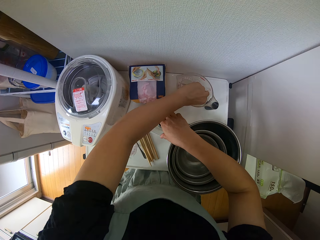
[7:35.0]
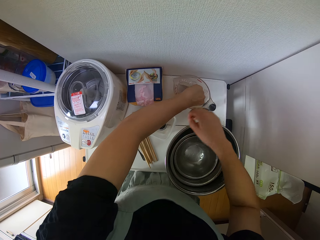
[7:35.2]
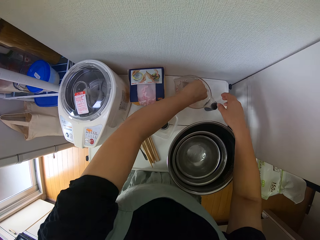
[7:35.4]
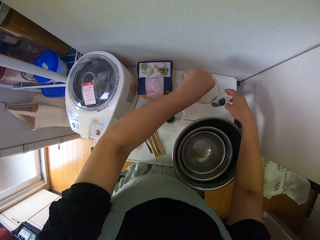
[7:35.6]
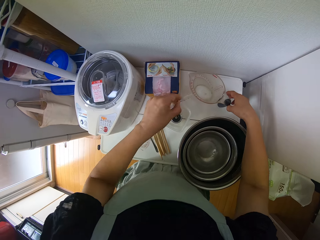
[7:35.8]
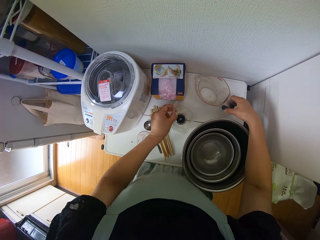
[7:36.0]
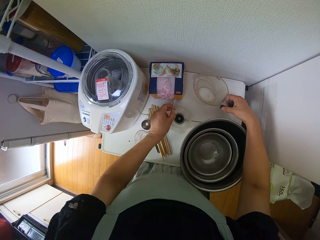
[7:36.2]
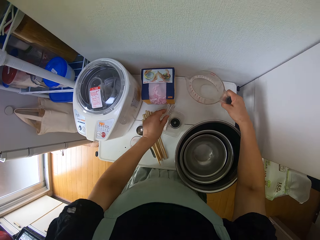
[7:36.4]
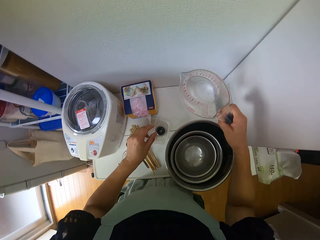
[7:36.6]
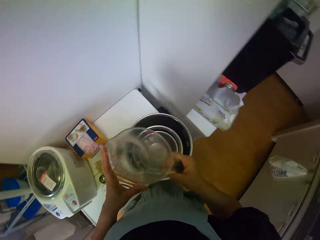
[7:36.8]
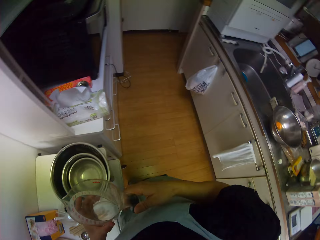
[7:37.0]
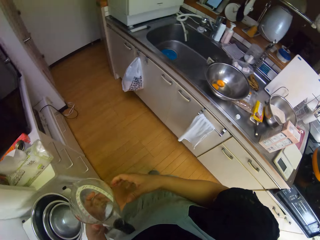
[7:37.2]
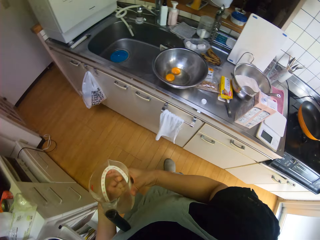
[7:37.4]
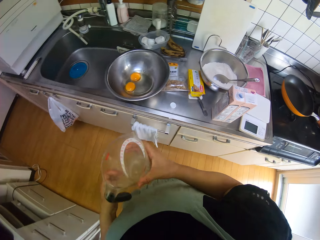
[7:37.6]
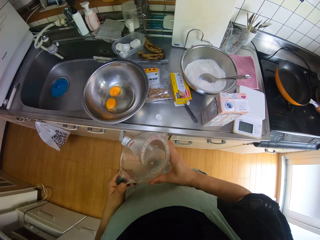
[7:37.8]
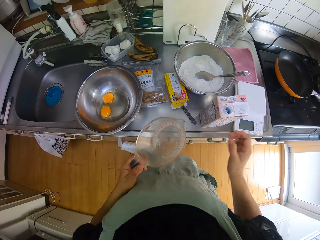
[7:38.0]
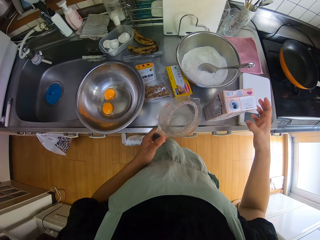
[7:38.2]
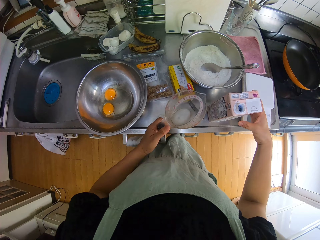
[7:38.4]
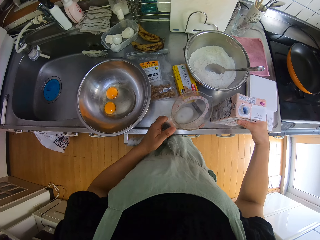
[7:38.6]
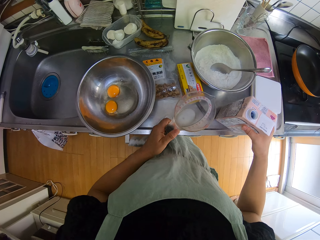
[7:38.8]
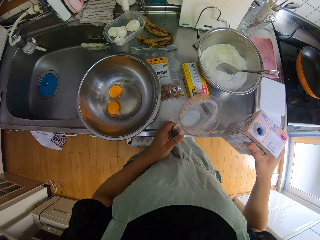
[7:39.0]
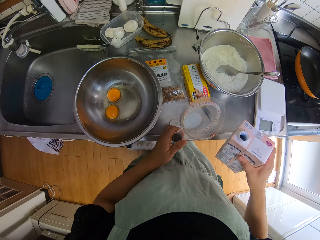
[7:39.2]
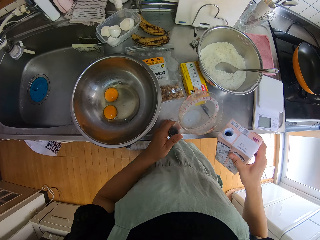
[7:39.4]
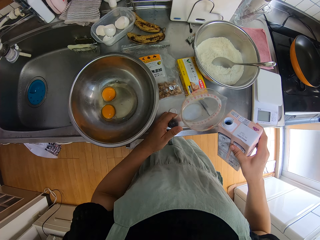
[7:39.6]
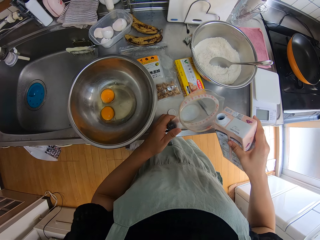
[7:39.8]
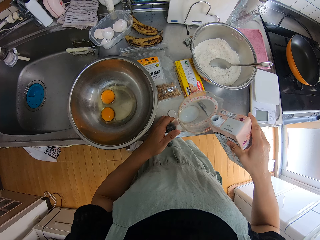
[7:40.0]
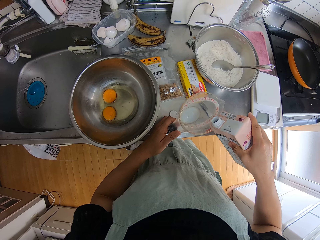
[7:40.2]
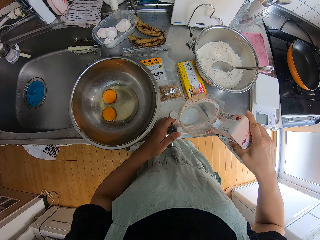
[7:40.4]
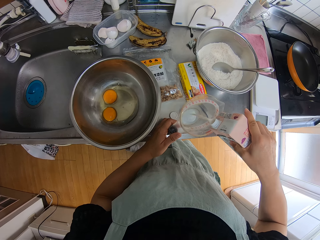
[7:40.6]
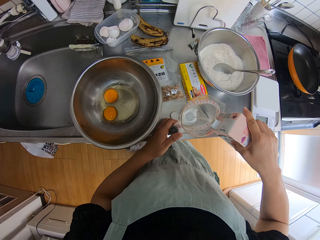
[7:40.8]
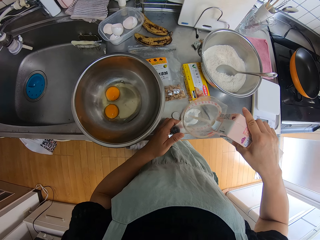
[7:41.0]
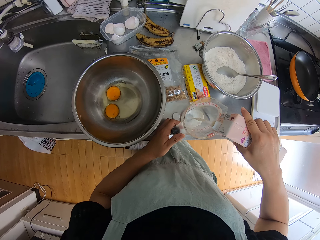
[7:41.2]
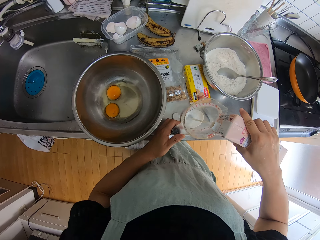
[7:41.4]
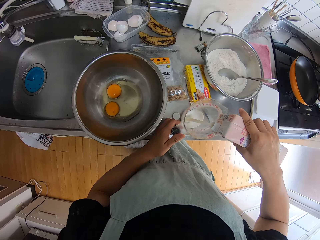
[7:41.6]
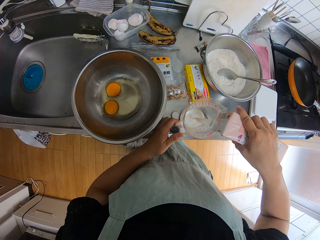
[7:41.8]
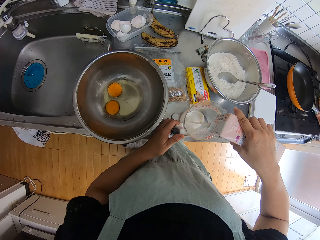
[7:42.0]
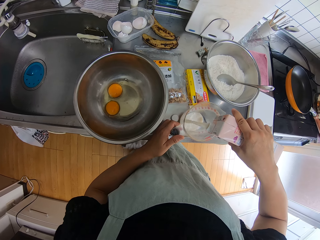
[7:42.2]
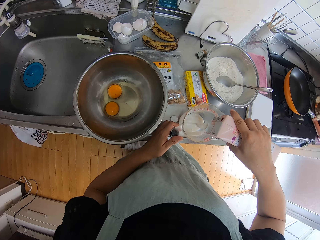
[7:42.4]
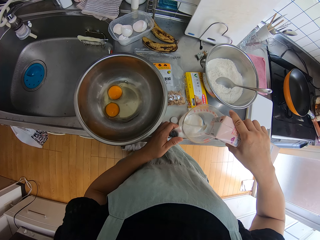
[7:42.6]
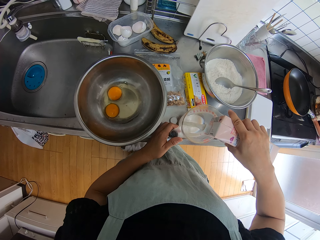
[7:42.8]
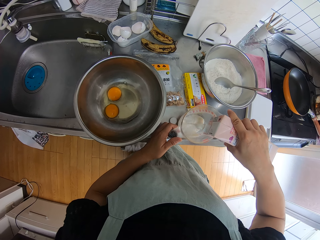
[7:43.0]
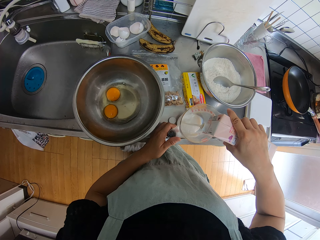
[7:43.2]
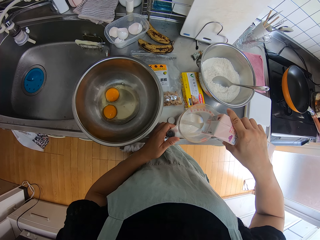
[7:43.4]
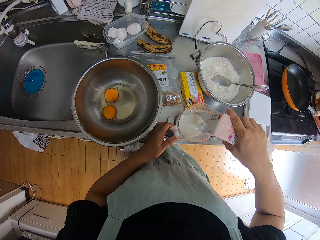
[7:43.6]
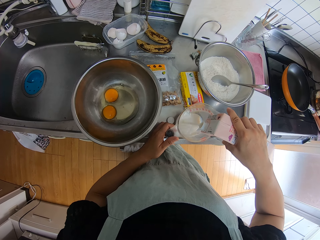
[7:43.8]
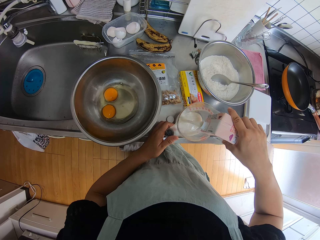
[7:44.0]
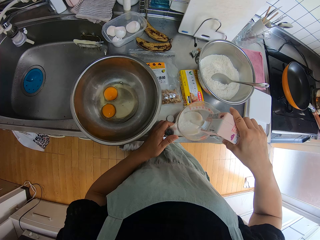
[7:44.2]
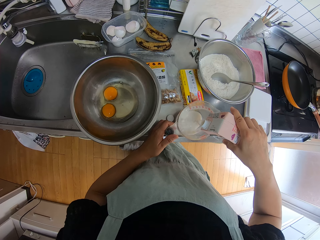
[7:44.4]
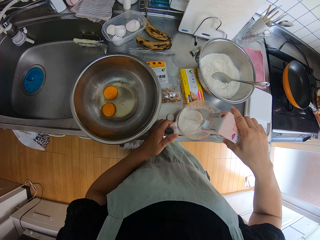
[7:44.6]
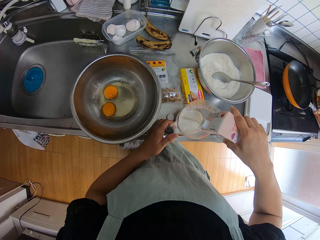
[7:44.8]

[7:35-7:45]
The camera wearer picks up the measuring jug from the table. He places the measuring jug on the sink with his left hand. He picks up the milk on the sink with his right hand. He pours the milk in the measuring jug.

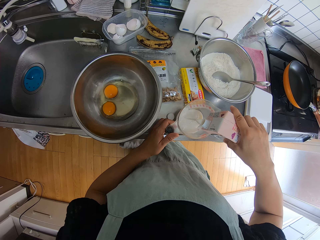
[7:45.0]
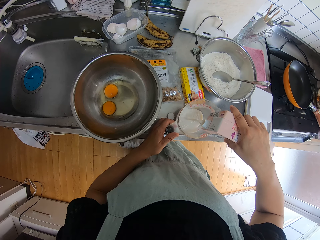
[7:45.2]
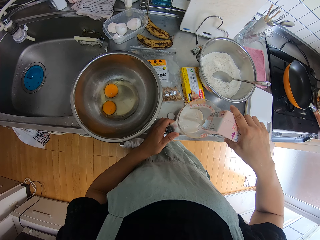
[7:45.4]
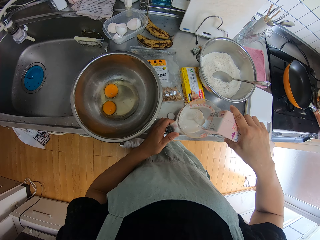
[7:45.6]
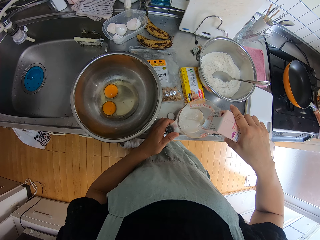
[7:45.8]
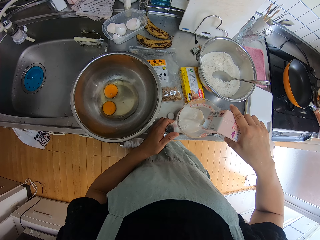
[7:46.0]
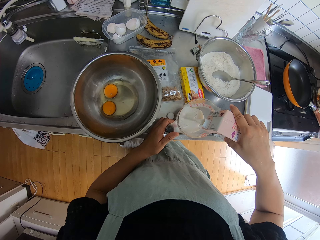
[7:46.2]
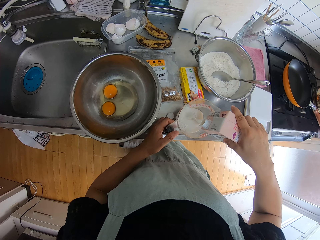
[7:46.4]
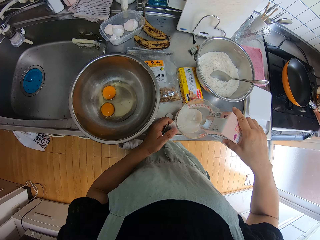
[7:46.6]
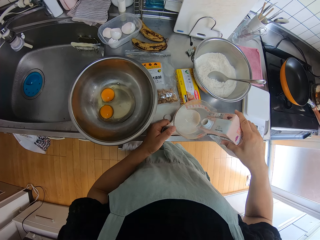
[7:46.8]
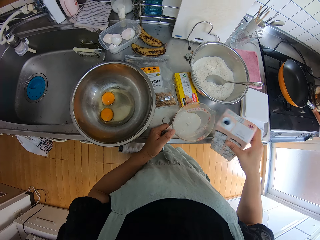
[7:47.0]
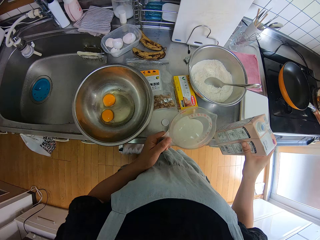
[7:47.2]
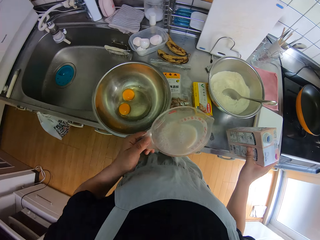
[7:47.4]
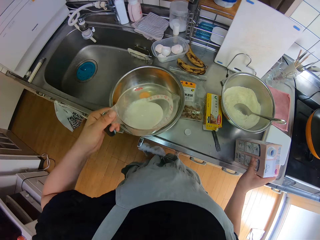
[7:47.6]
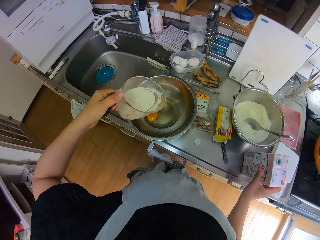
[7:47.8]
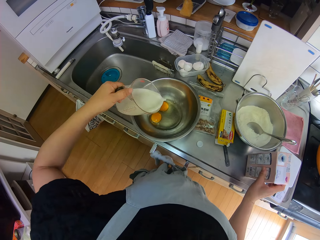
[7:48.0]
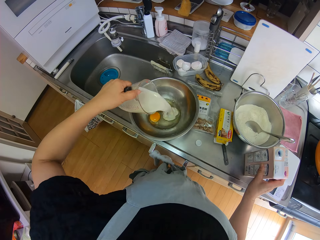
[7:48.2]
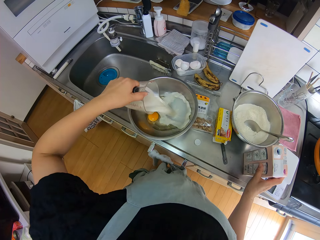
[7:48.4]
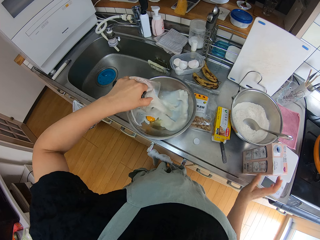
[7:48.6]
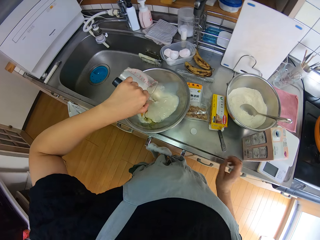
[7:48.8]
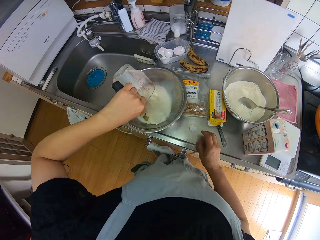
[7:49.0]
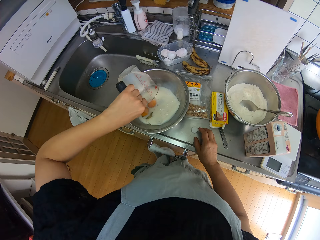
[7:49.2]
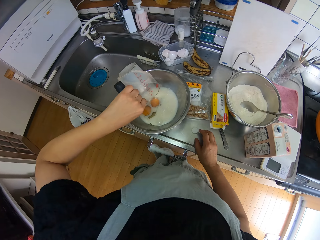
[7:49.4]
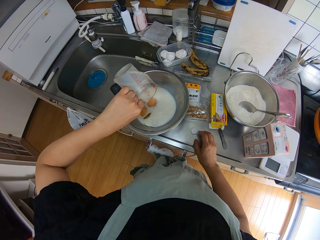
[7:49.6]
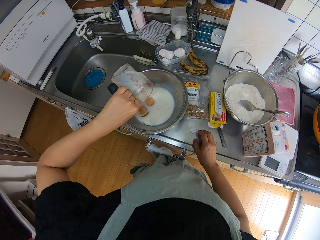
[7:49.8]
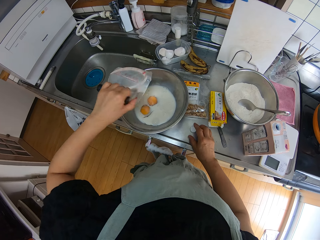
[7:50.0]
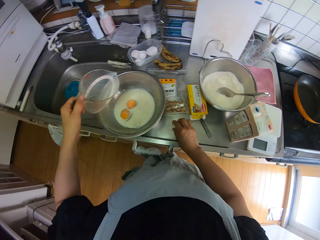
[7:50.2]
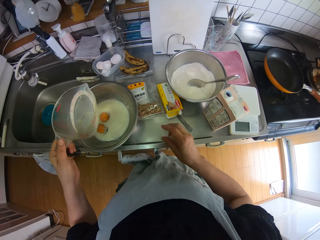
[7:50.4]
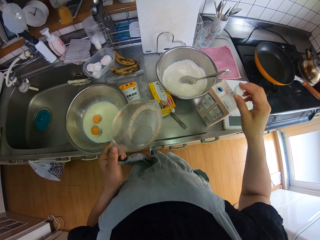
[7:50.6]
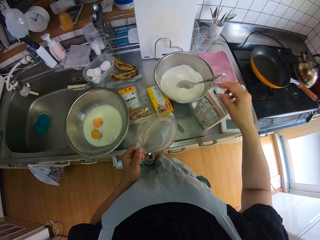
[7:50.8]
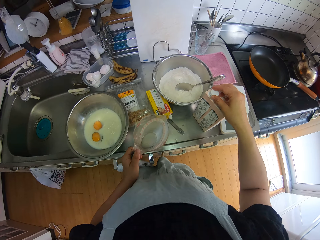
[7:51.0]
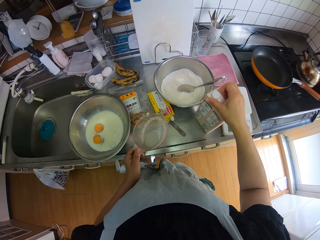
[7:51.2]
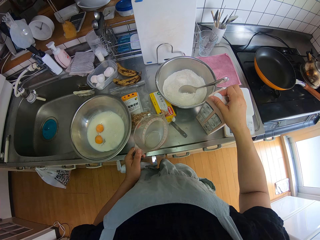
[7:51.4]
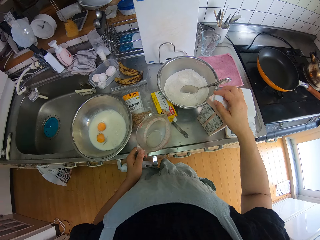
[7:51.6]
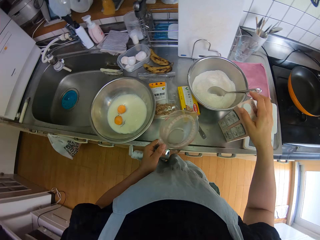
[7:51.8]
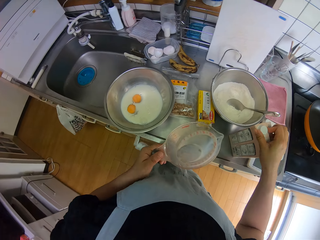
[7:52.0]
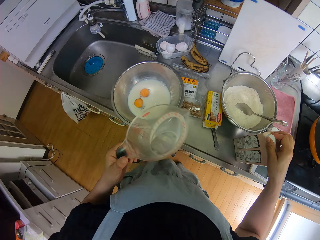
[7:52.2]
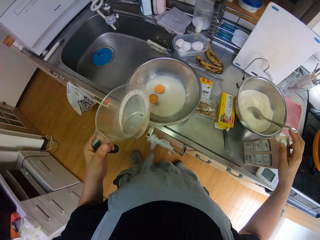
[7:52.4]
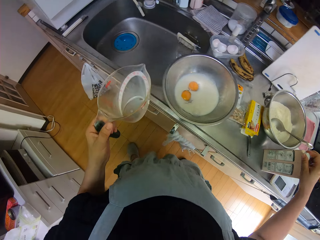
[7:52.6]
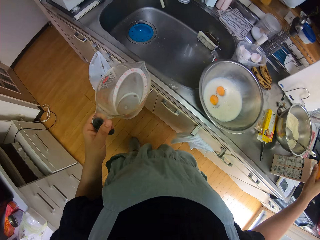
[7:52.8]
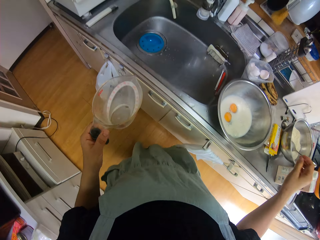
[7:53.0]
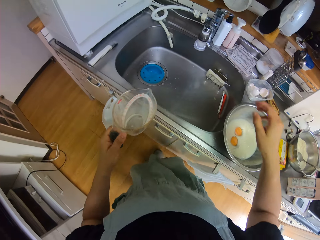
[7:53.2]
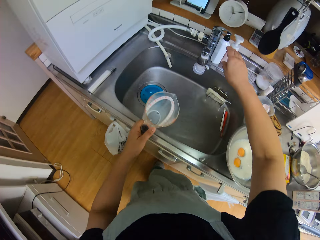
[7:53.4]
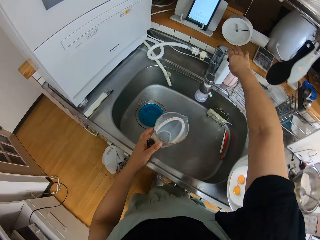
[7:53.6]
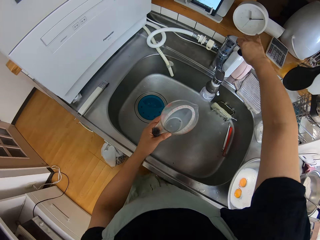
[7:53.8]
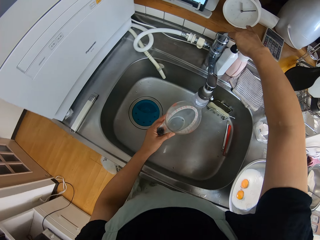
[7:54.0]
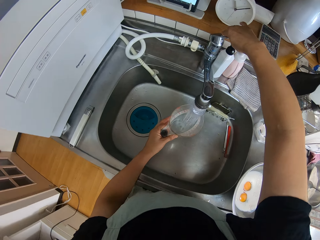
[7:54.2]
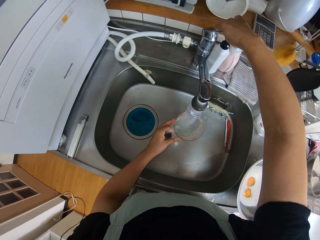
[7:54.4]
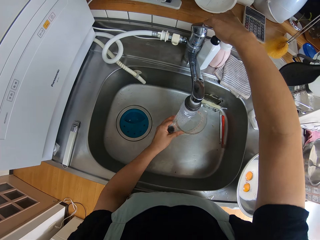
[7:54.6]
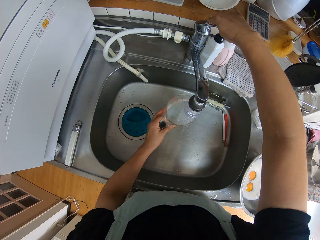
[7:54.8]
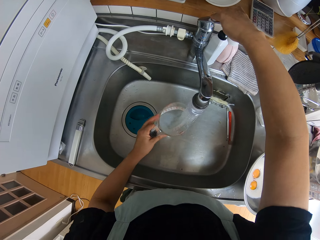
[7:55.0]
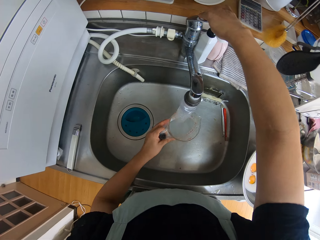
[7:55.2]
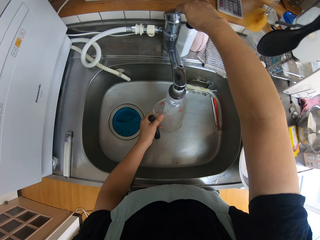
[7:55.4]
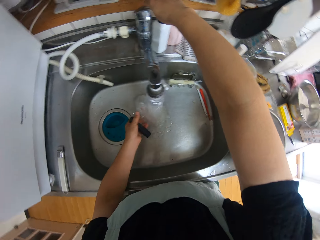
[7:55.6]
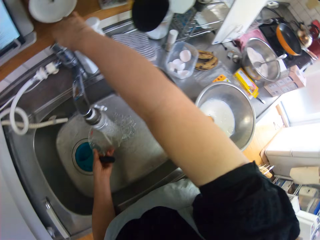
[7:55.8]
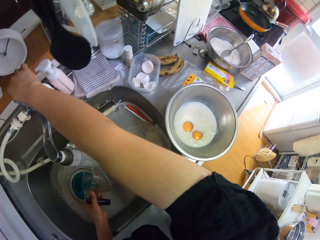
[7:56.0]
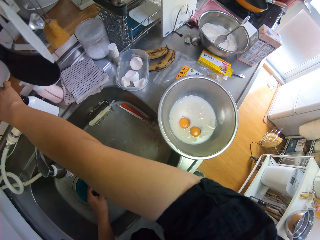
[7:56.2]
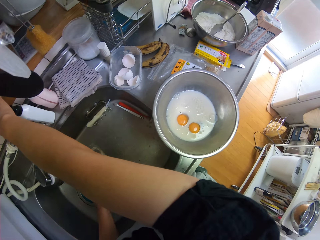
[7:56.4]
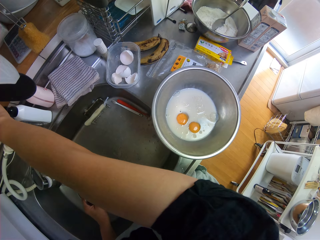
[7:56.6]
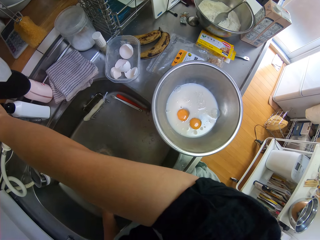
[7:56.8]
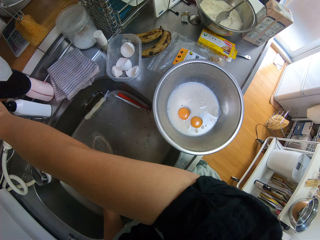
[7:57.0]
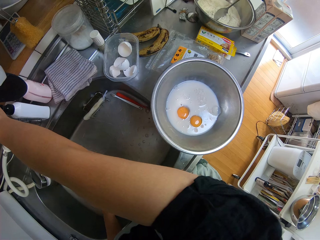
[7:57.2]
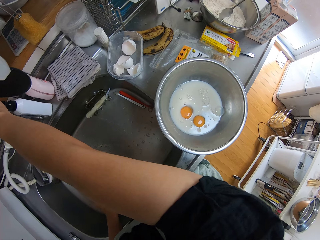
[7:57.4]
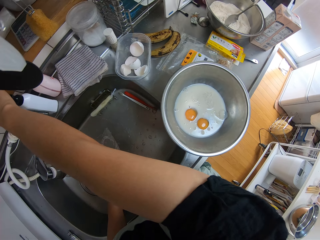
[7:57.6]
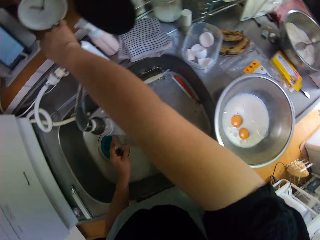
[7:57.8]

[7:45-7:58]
The camera wearer pours the milk in the measuring jug into the egg bowl. They pick up the milk cap on the sink. They cover the milk with the cap. They turn on the tap. They rinse the measuring jug with water.
